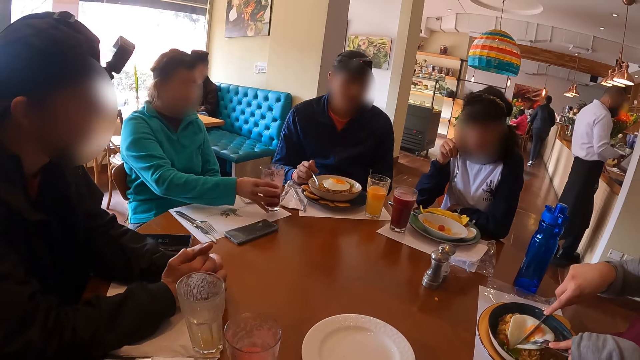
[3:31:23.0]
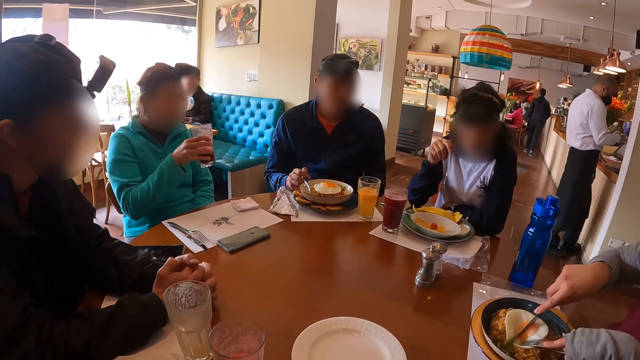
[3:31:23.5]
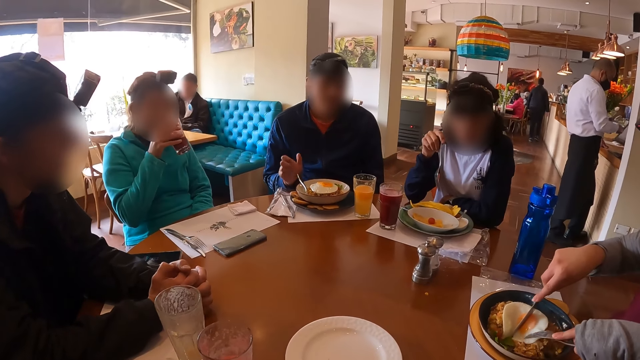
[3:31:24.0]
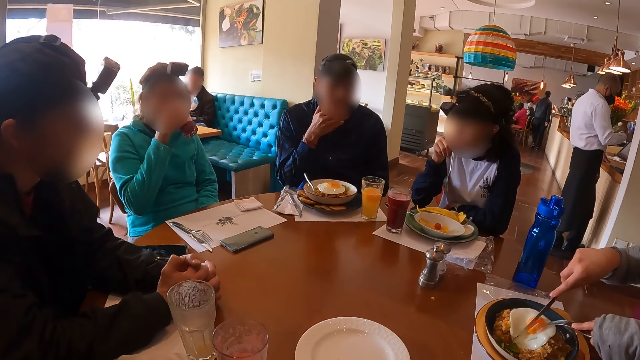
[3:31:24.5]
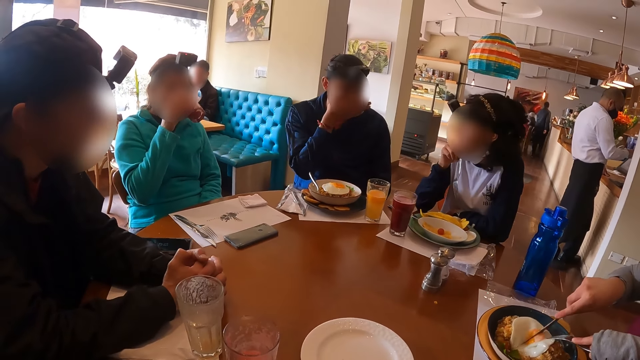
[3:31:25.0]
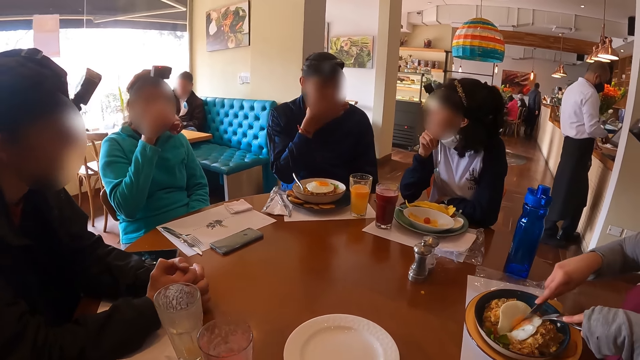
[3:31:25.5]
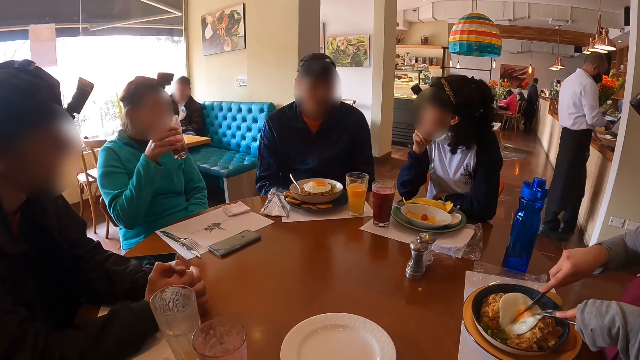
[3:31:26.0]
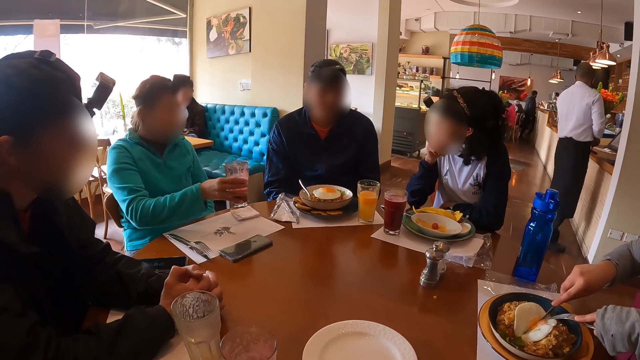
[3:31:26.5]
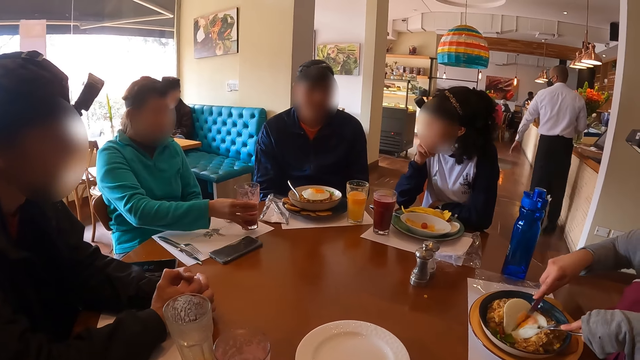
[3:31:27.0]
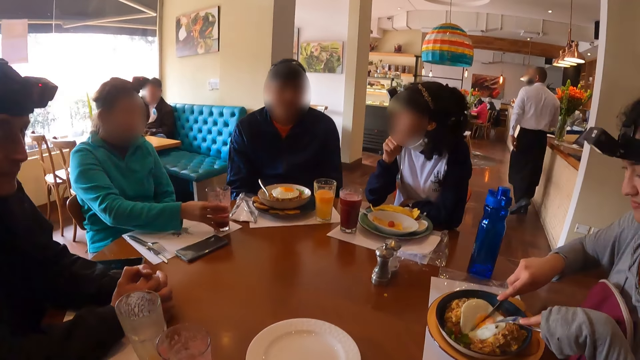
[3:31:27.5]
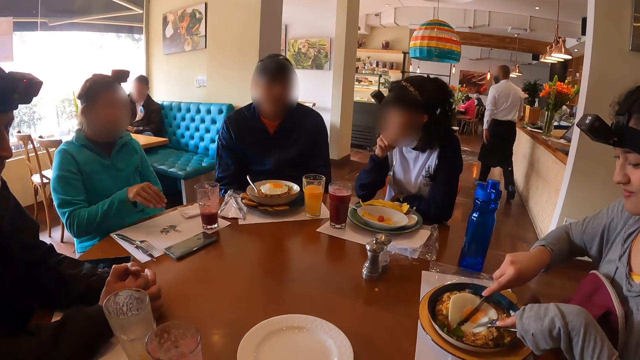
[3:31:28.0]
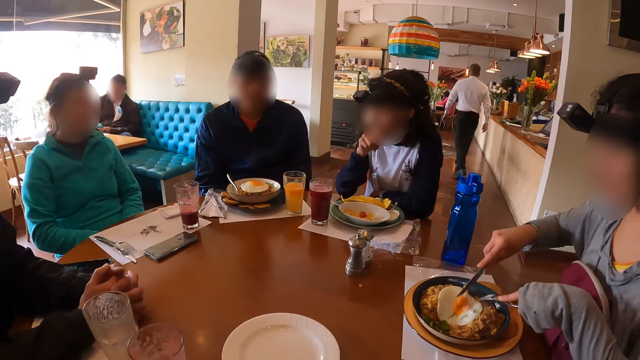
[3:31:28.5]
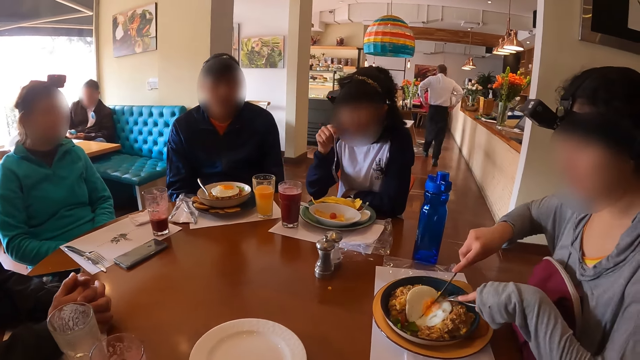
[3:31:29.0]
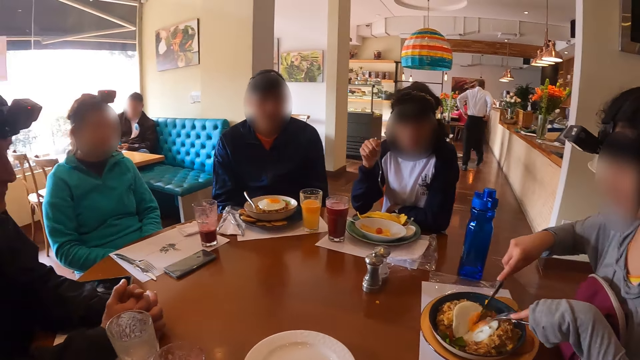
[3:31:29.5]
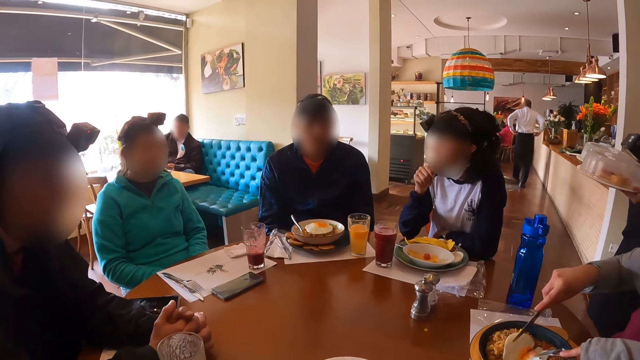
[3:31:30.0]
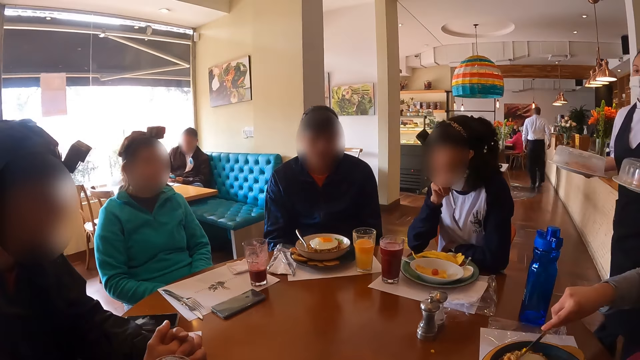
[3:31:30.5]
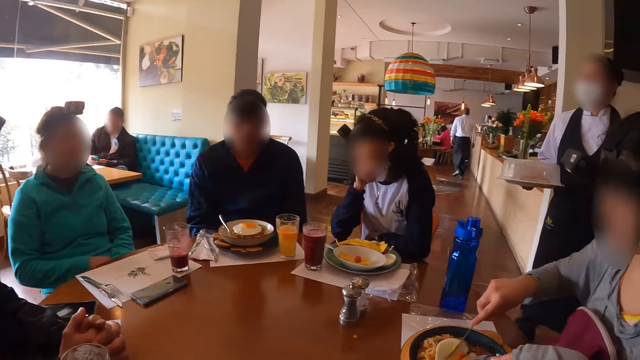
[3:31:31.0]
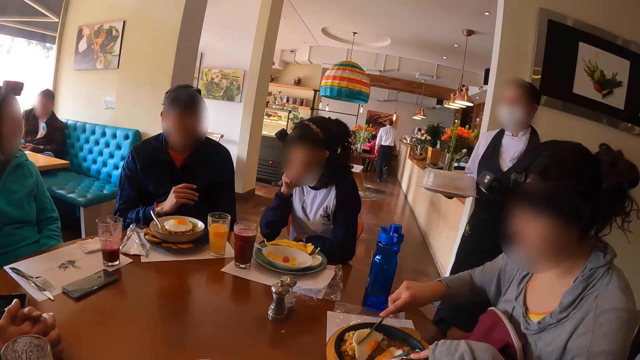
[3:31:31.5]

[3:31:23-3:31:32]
The woman picks the glass cup of smoothie on the table with her right hand. The woman drinks from the glass cup of smoothie with her right hand and drops the glass cup of smoothie on the table with her right hand.

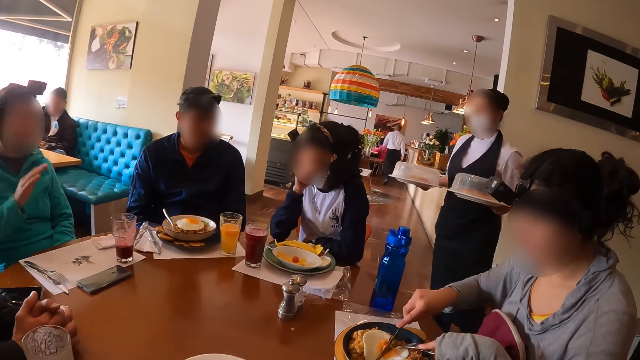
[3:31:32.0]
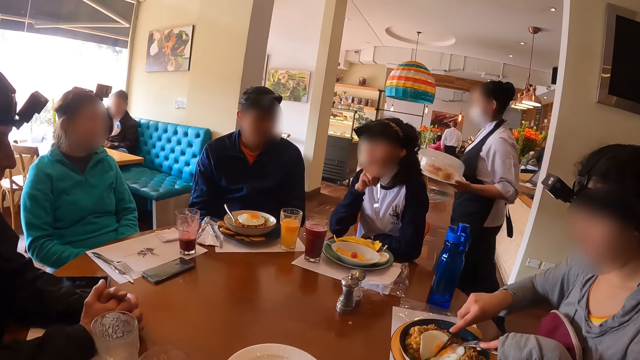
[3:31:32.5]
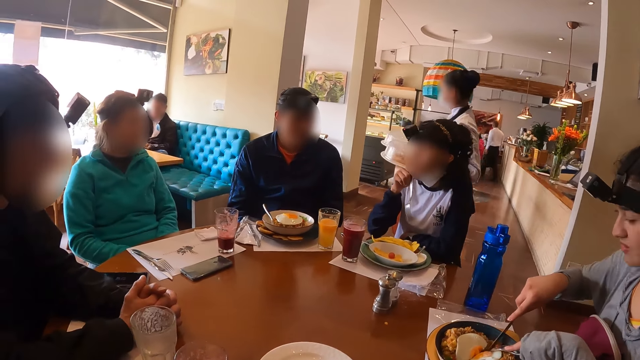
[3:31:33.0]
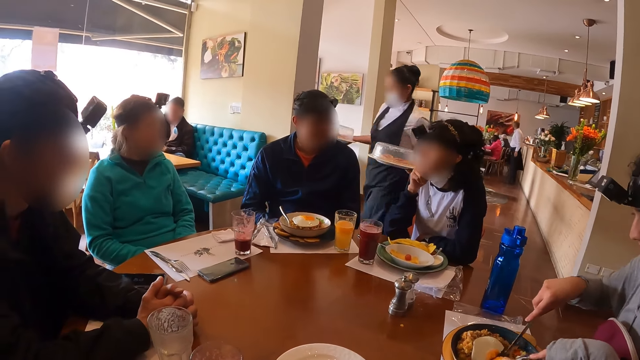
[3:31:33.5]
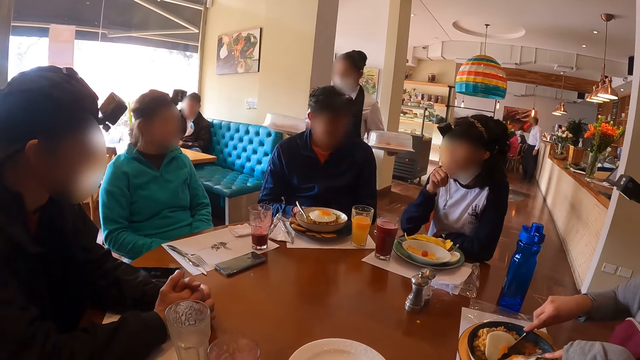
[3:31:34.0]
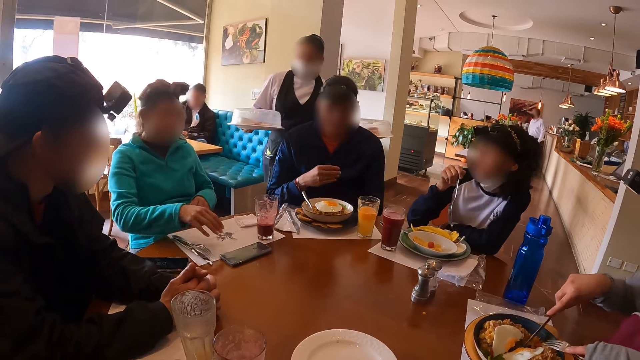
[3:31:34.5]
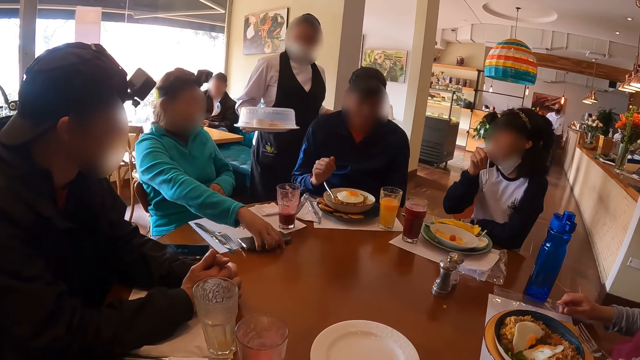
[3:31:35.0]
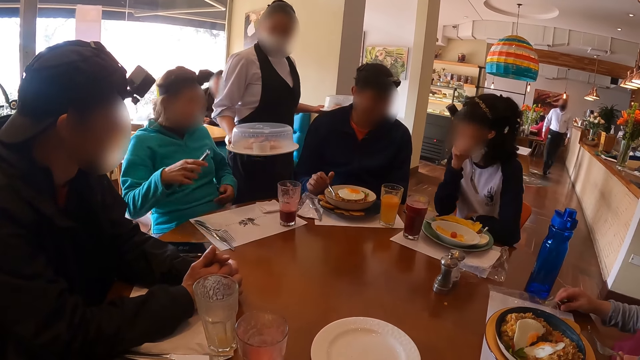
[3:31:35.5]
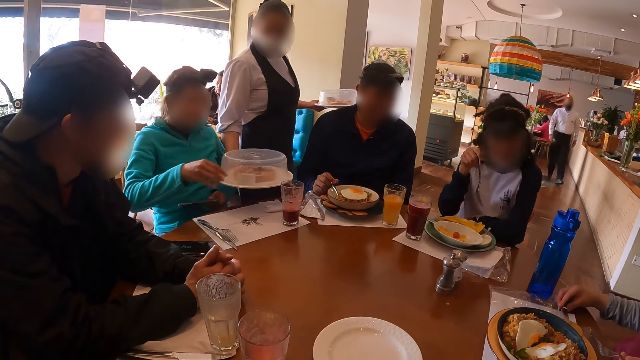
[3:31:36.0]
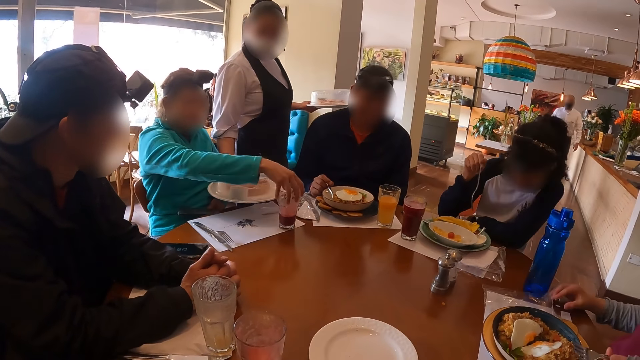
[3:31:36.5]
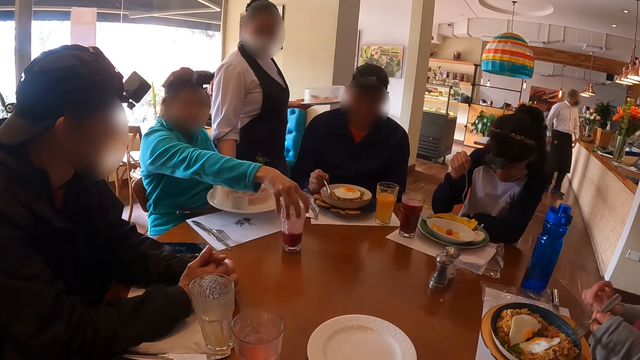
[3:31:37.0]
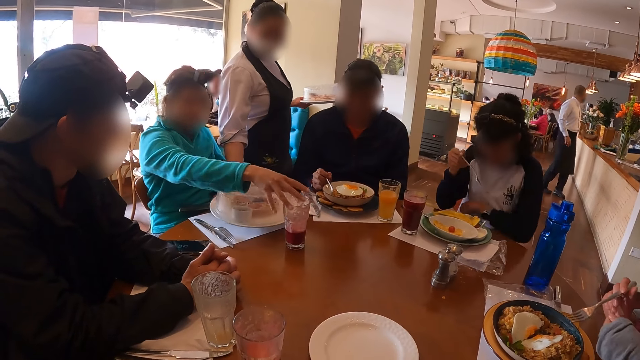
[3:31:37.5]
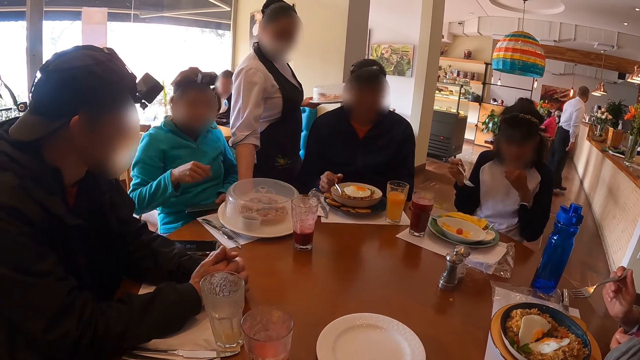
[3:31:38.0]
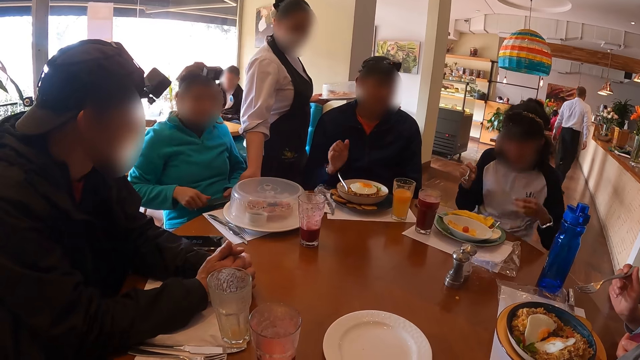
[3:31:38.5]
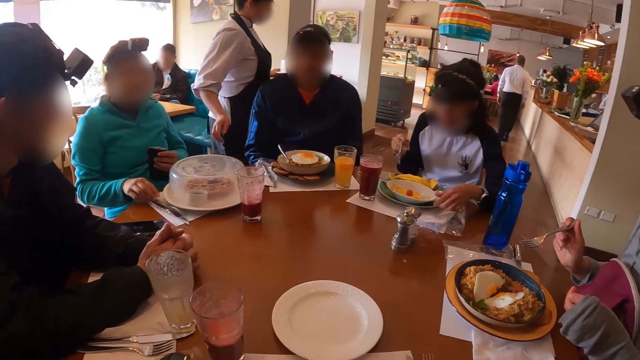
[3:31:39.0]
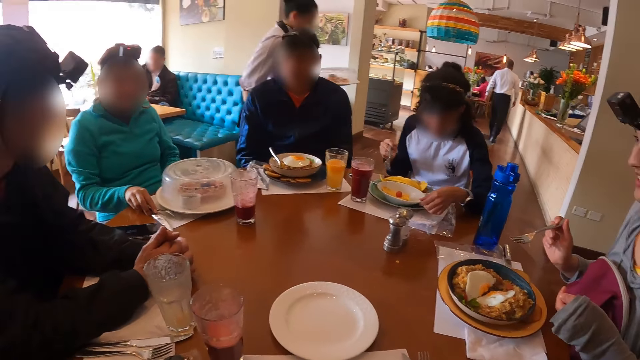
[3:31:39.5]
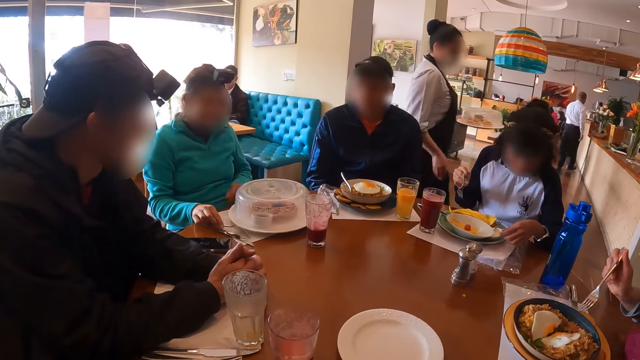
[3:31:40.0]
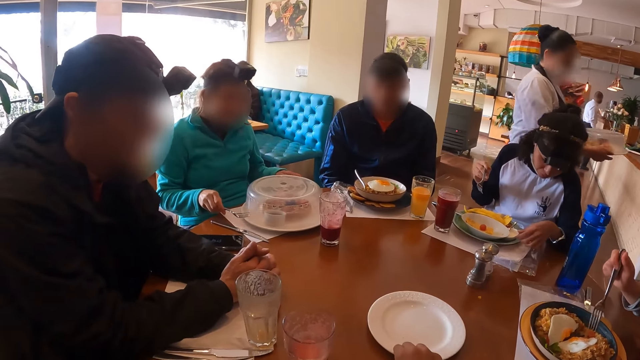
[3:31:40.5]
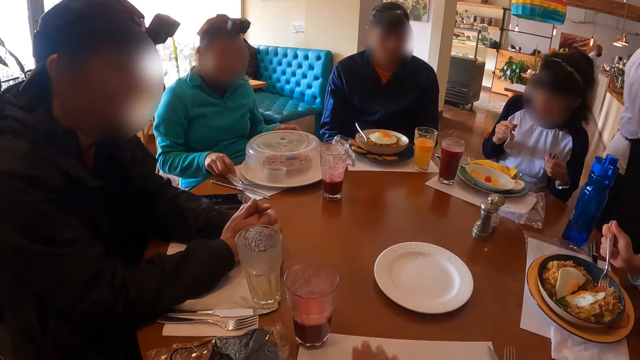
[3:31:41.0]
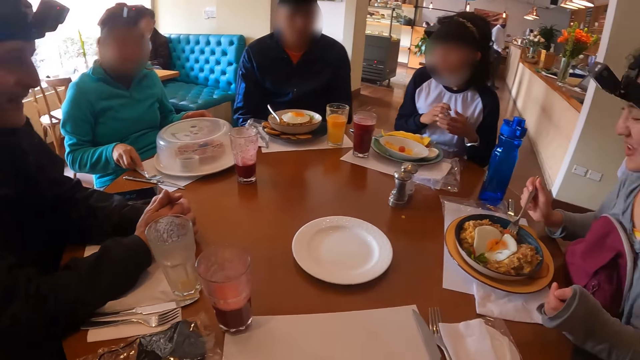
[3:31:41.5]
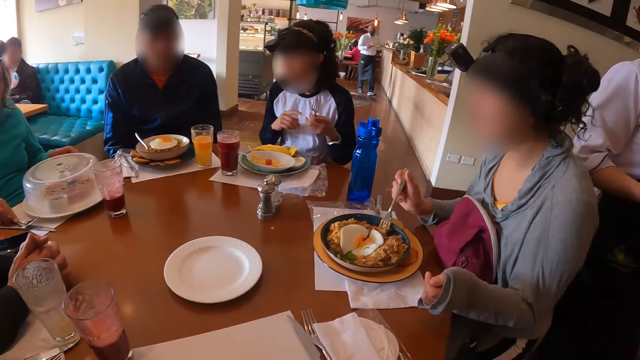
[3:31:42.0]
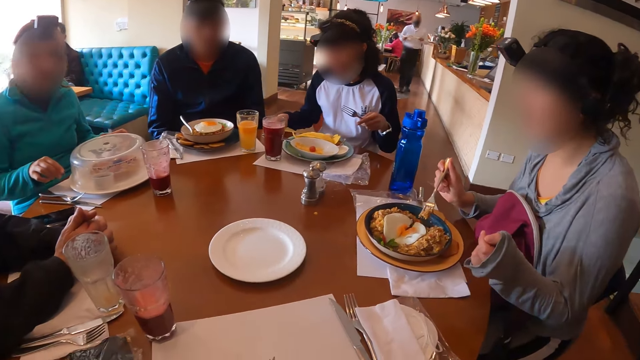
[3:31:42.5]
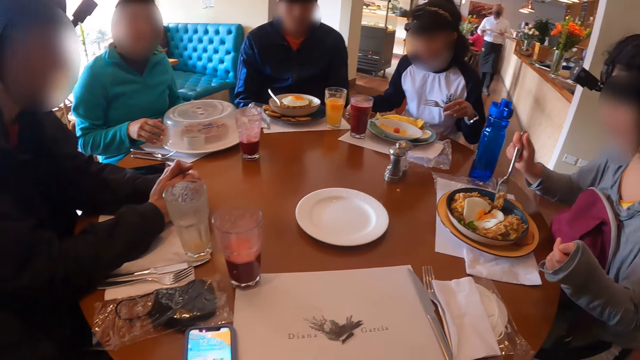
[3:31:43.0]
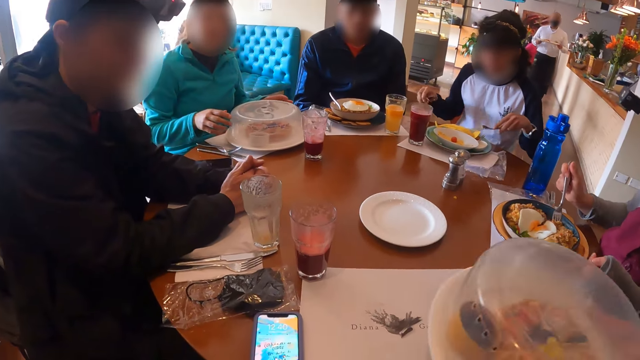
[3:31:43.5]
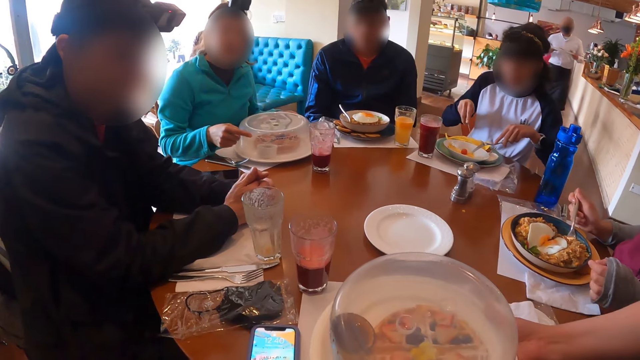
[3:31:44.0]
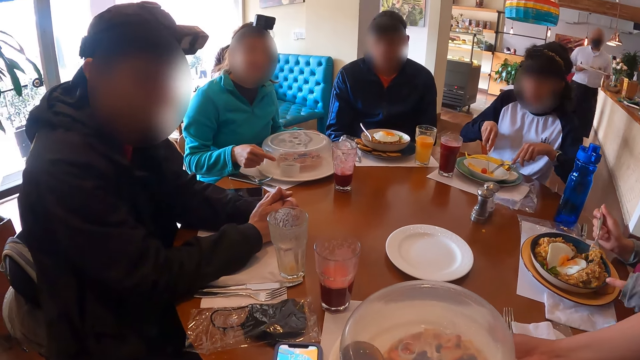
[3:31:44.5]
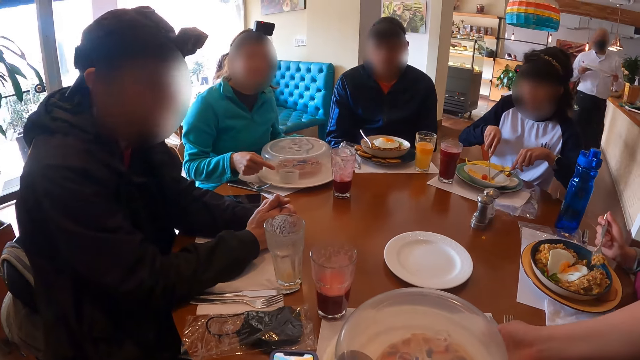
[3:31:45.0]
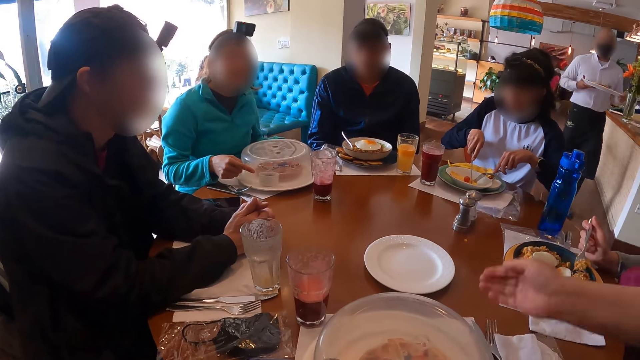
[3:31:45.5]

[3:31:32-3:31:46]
A waitress walks on the floor. A woman picks the phone from the table with her right hand. A man holds the fork in the plate of omelet on the table with his right hand. Another woman drops the knife on the table with her right hand. The first woman moves the glass cup of smoothie from the table with her right hand. The second woman passes the fork in her left hand to her right hand. The waitress drops a covered plate of sandwich on the table with her right hand. The man drops the fork inside the plate of omelet with his right hand. A third woman holds the plate of omelet on the table with her left hand. The waitress walks on the floor. The camera wearer moves the plate on the table with his right hand. The first woman picks a fork on the table with her right hand. The third woman passes the fork in her right hand to her left hand. The third woman picks the knife from the table with her right hand and cuts the omelet on the table with the fork and knife in both hands. The waitress drops the covered plate of sandwich on the table with her right hand.
